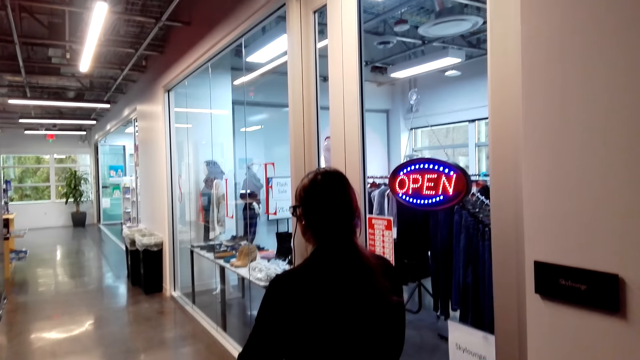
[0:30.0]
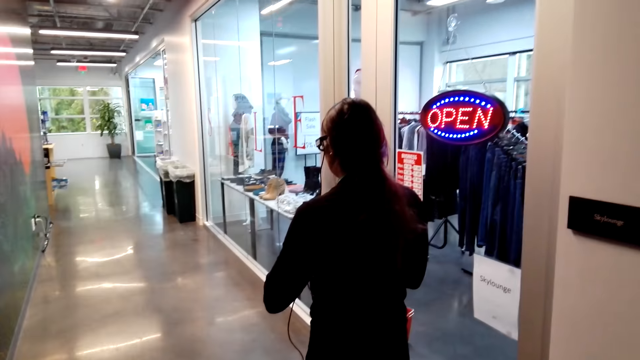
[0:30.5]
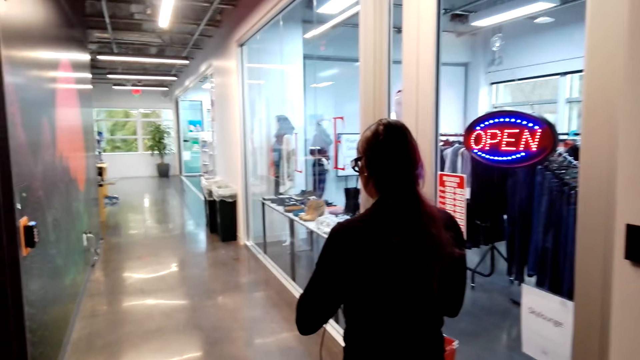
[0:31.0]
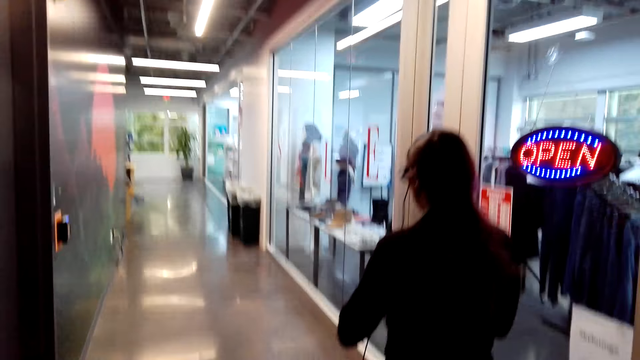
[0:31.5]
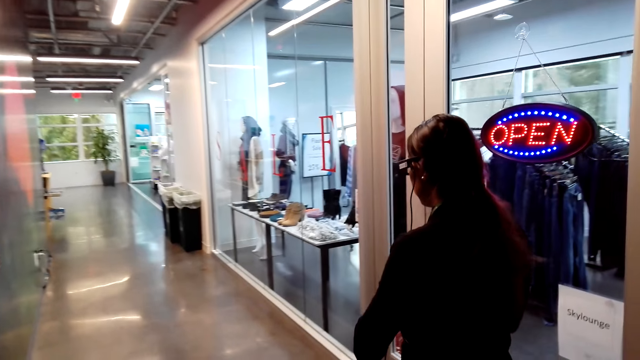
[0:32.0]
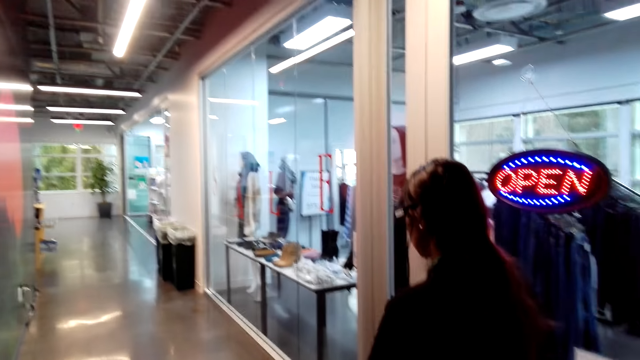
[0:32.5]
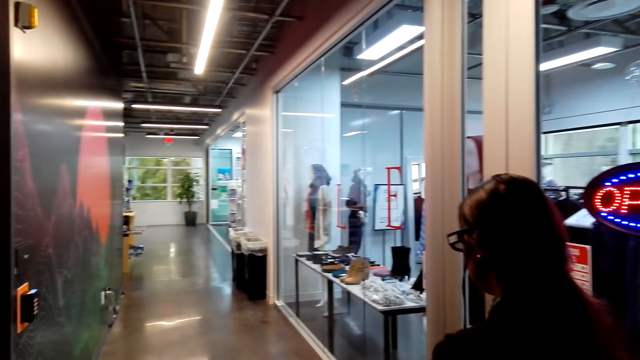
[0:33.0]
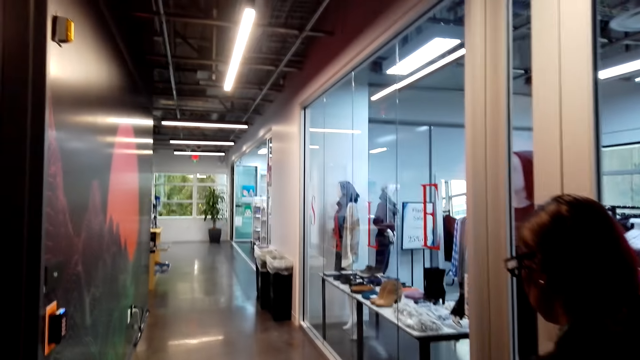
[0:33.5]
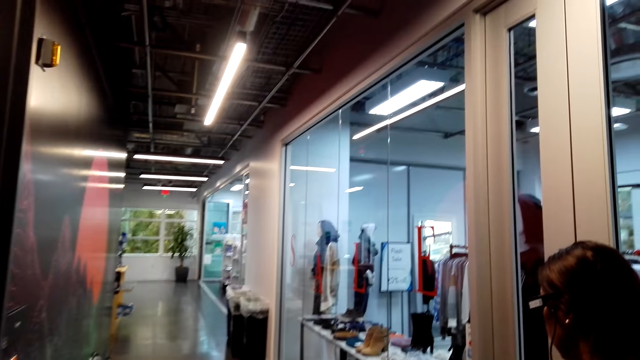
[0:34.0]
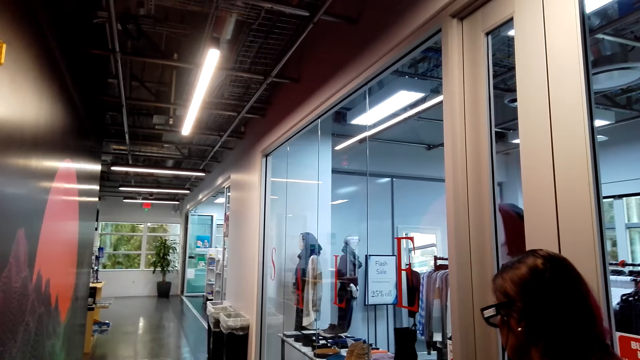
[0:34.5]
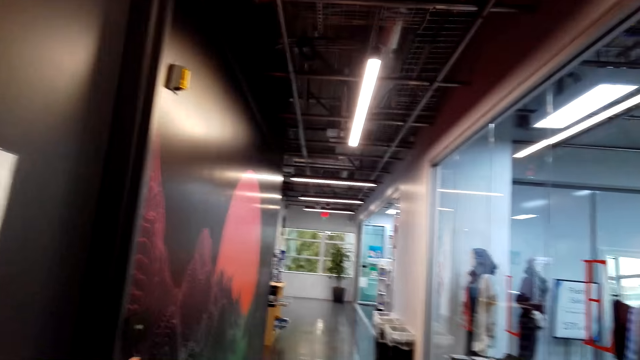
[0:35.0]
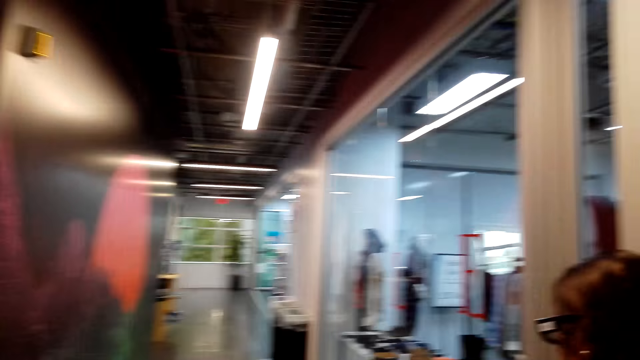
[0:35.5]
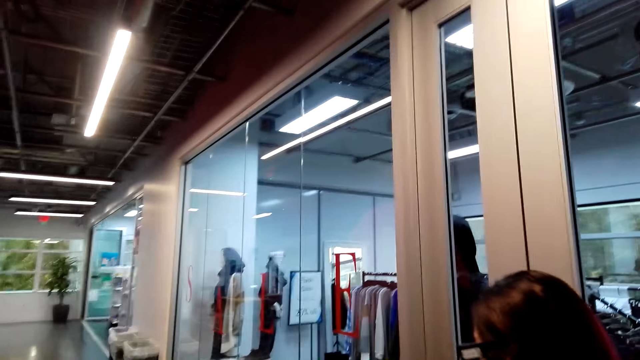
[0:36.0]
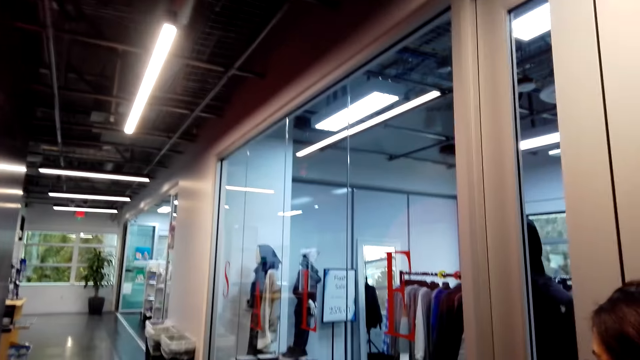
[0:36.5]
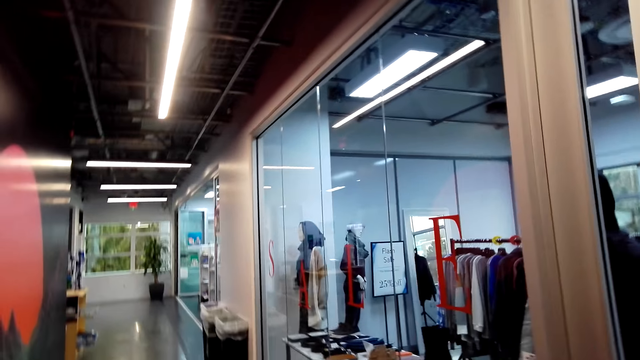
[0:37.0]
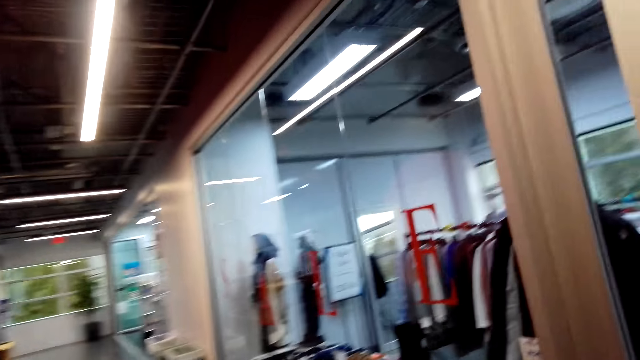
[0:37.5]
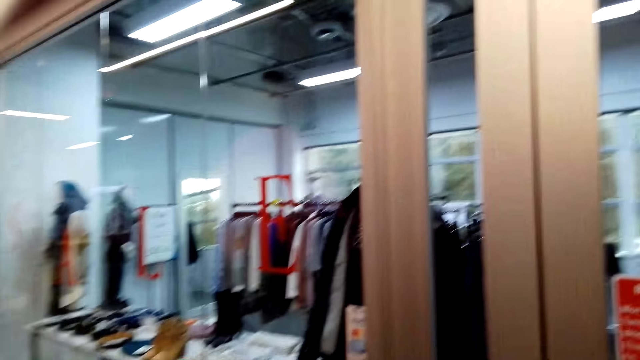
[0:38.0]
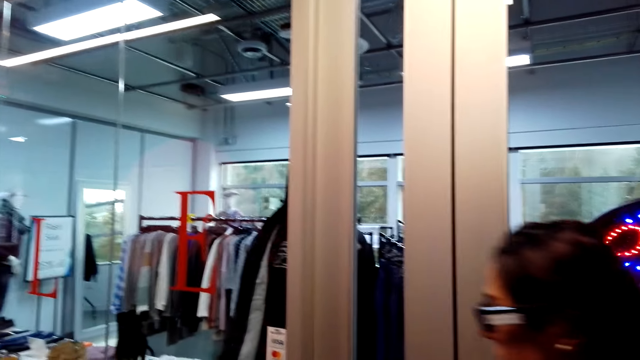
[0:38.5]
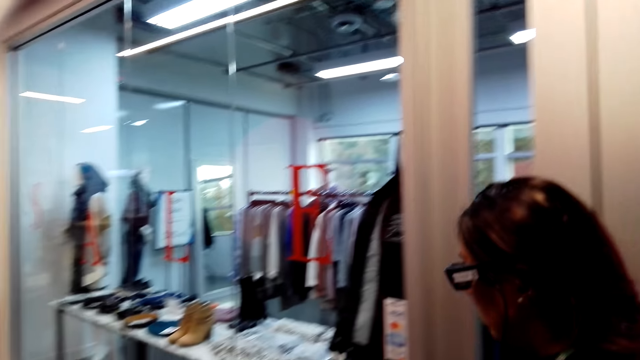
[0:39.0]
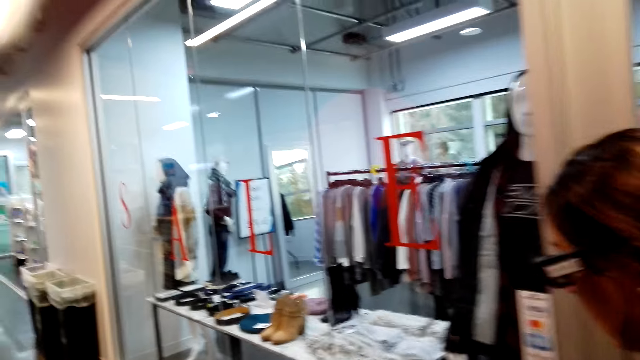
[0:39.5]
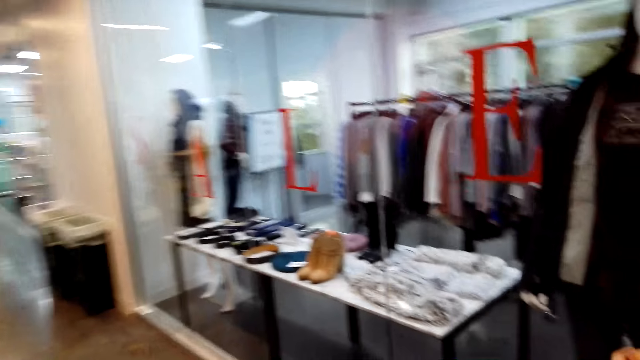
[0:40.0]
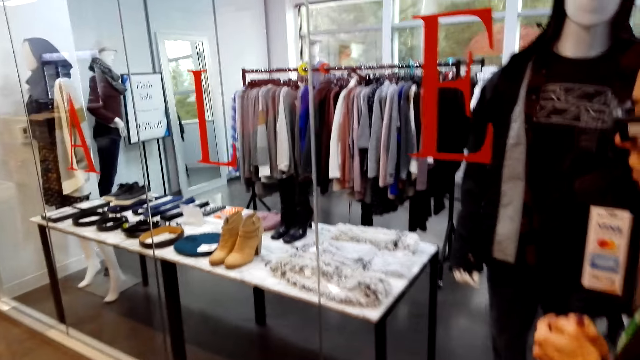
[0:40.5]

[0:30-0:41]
The camera wearer stands in the room. They look around. A lady stands in a room.

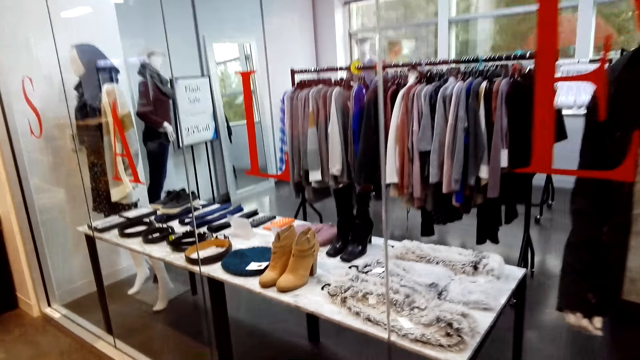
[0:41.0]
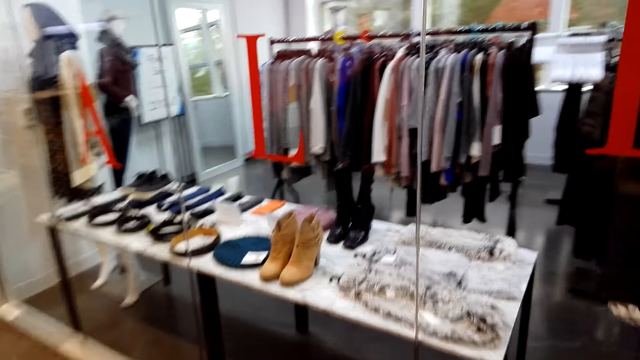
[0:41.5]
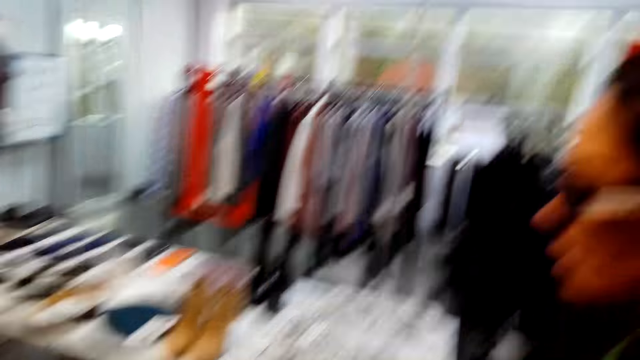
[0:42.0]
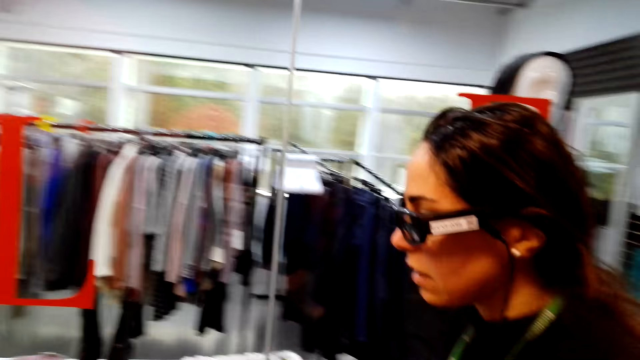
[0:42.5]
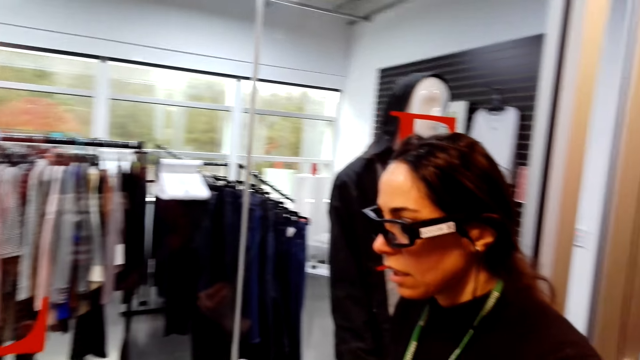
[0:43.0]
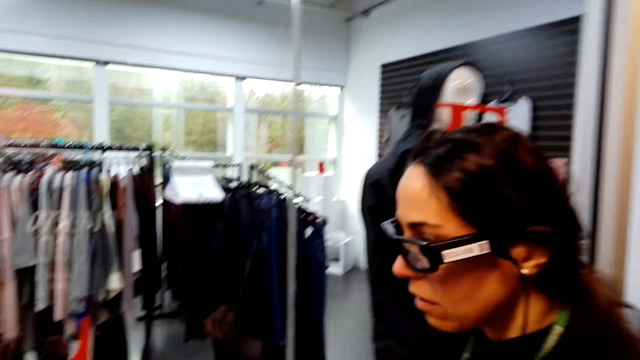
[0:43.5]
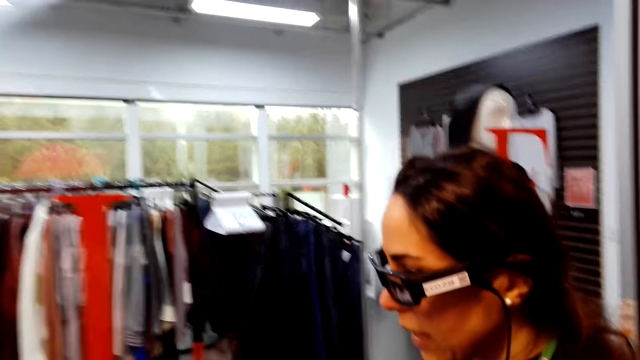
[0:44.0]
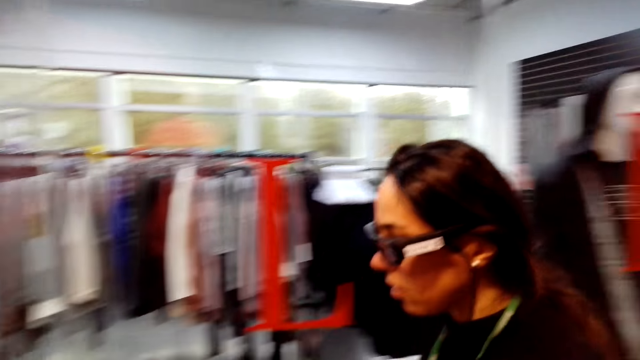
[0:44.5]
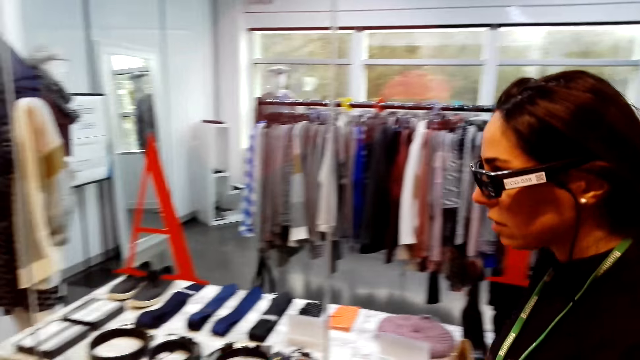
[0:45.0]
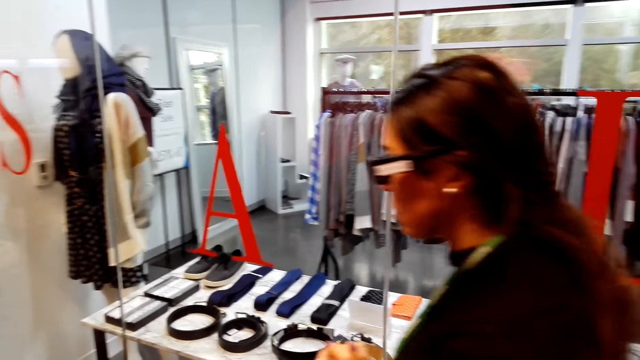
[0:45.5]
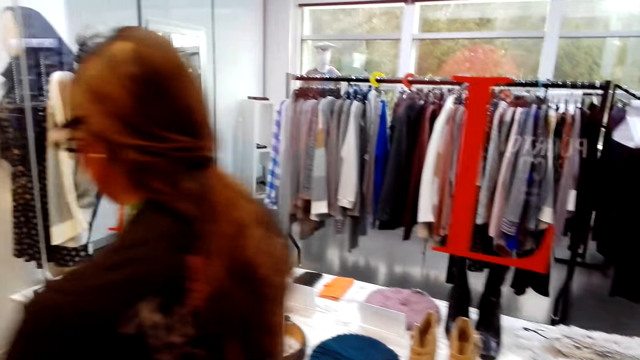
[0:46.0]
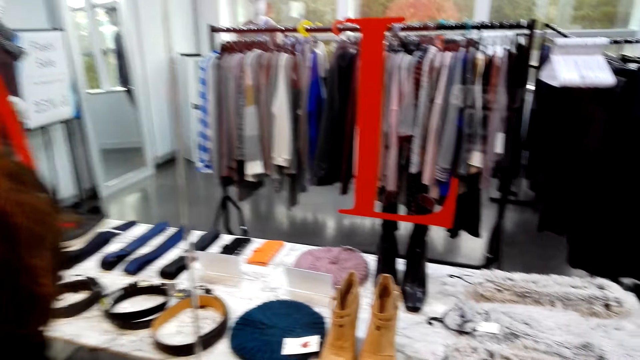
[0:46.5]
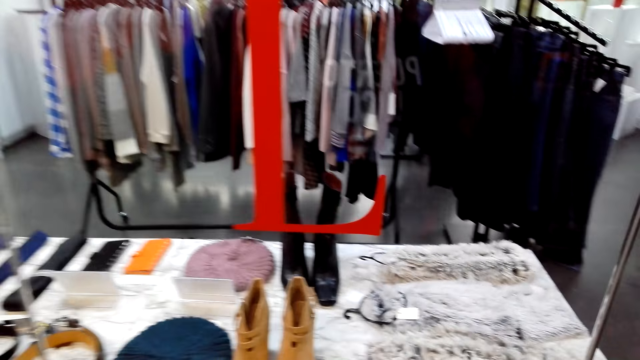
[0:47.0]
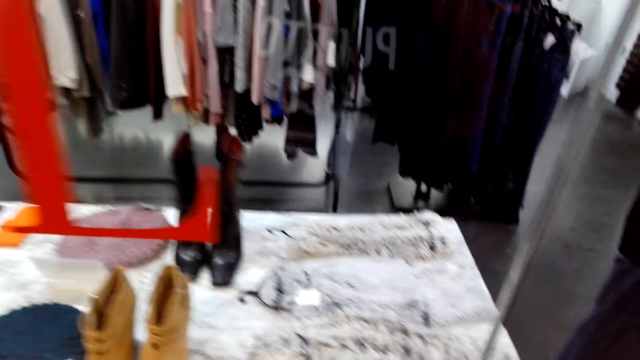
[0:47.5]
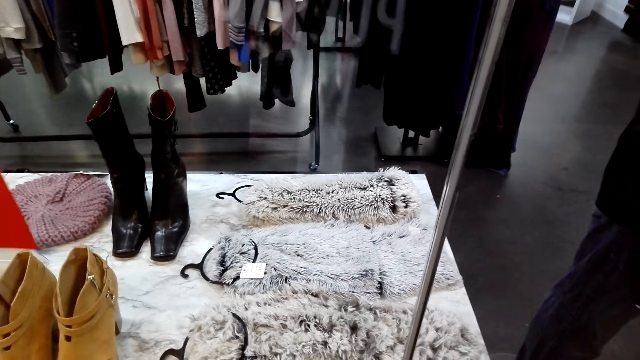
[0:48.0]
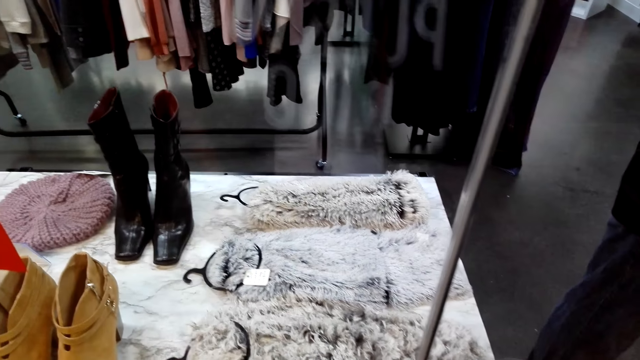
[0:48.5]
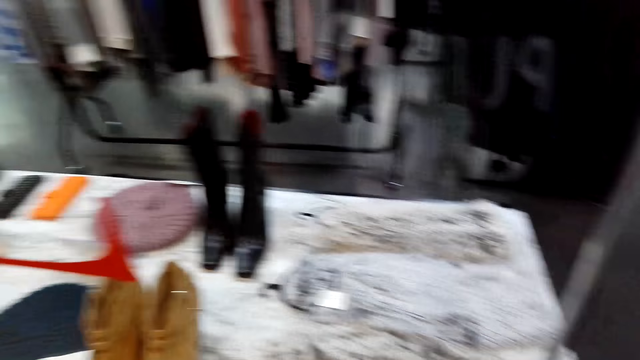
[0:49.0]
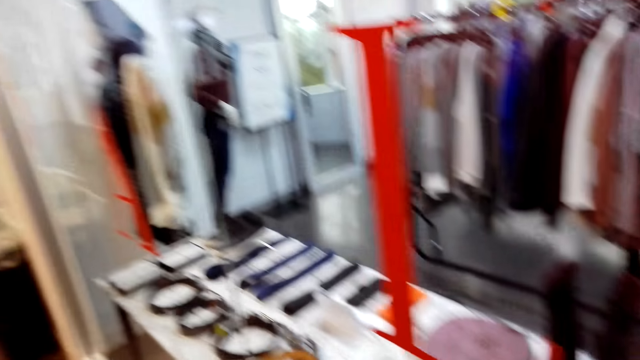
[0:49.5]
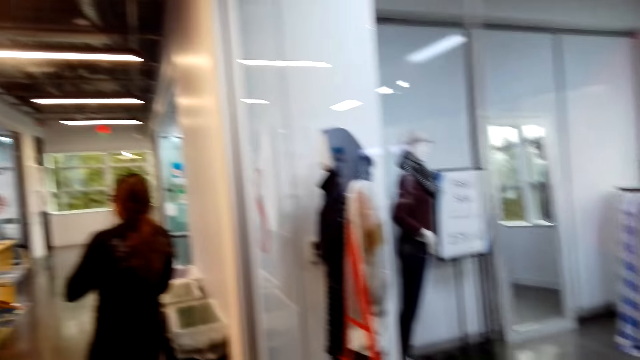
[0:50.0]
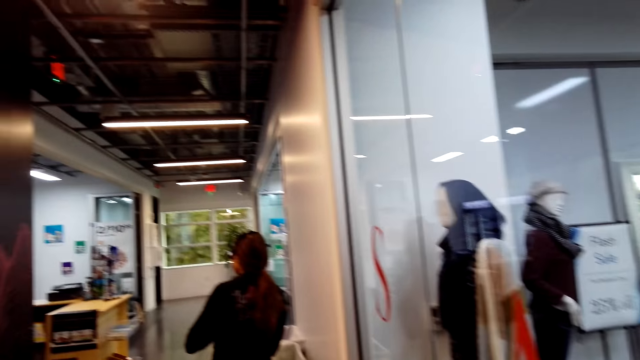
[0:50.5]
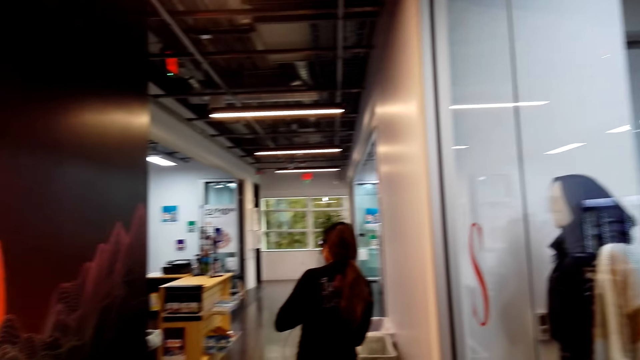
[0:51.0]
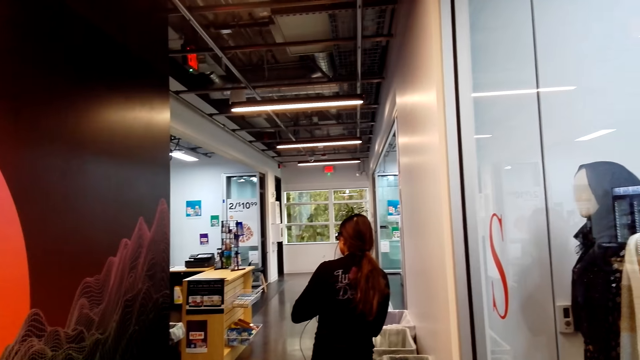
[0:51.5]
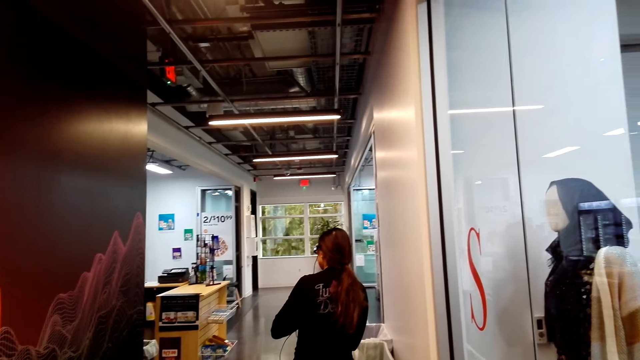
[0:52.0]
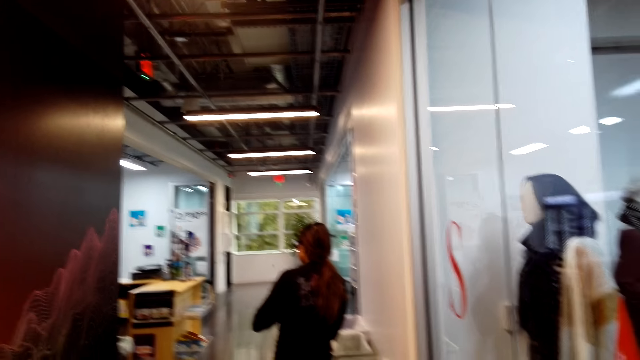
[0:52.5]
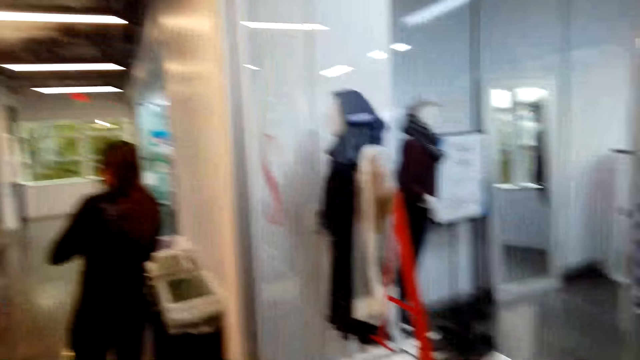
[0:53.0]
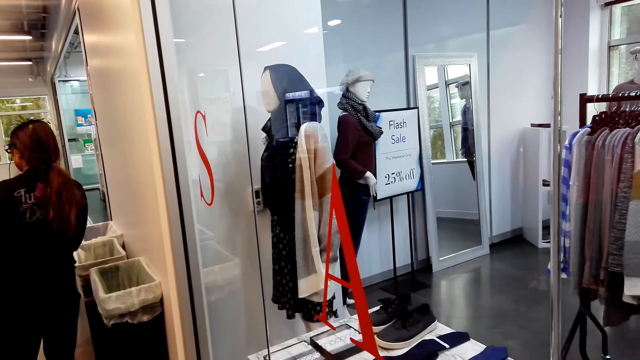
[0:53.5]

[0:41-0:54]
The camera wearer walks. They look at a woman. The woman talks. The woman walks around in the room. The camera wearer stands in the room. They look at the display. The woman stands in the room. The woman stops walking.
